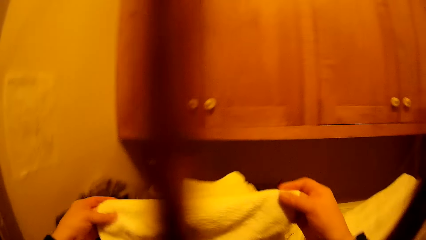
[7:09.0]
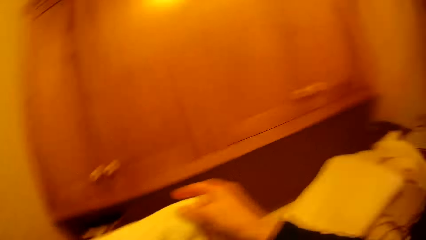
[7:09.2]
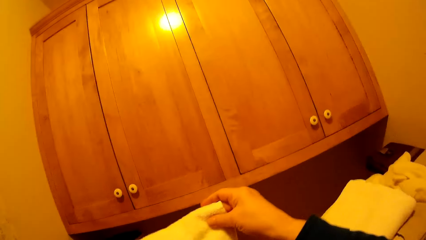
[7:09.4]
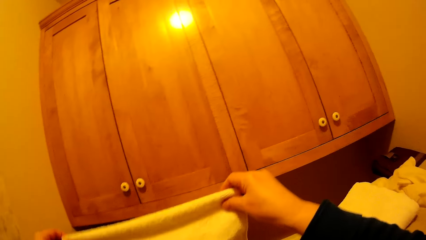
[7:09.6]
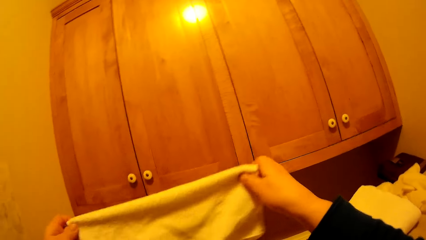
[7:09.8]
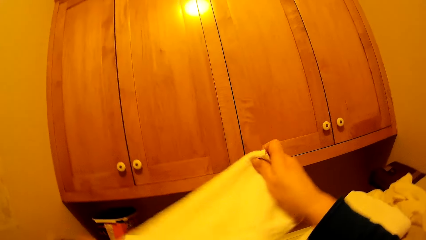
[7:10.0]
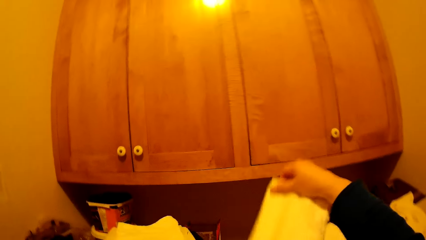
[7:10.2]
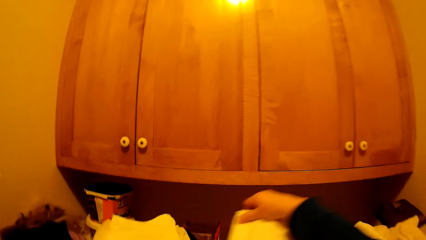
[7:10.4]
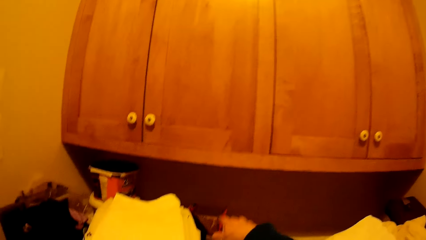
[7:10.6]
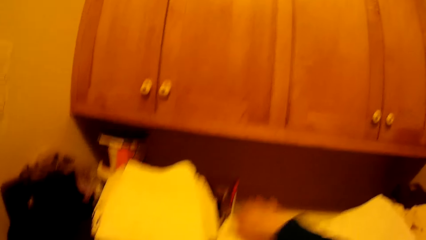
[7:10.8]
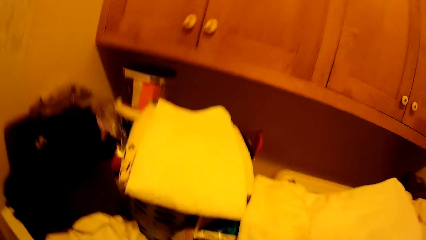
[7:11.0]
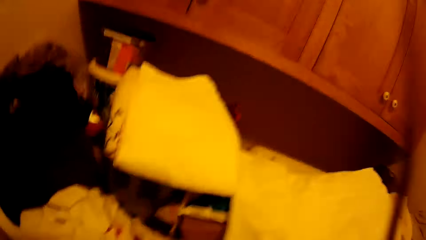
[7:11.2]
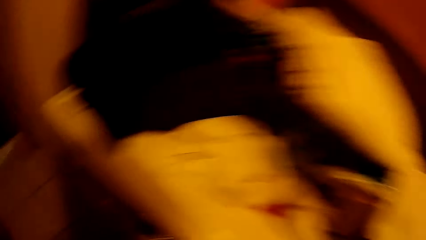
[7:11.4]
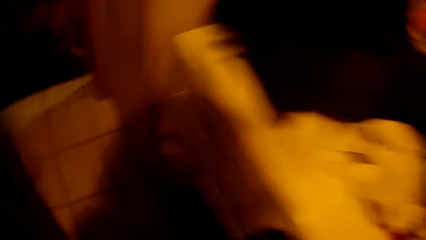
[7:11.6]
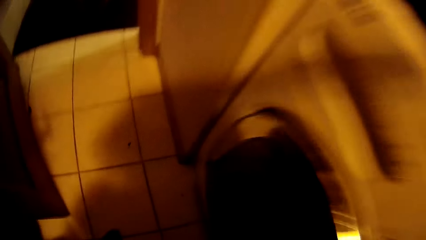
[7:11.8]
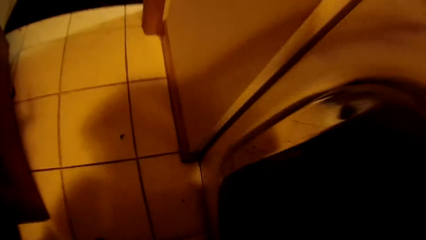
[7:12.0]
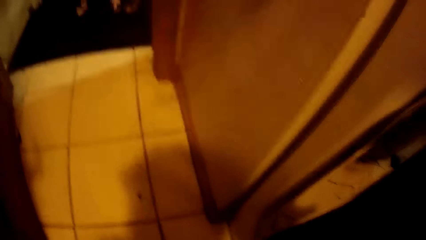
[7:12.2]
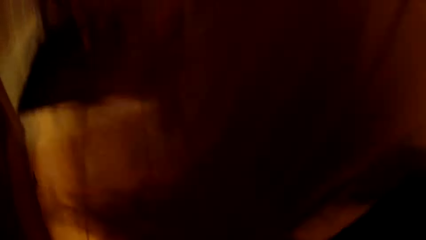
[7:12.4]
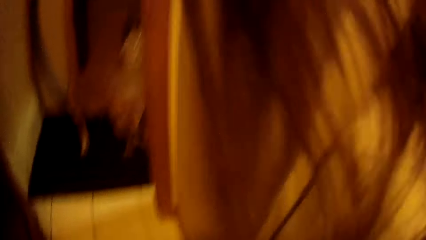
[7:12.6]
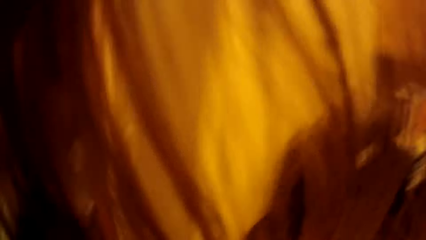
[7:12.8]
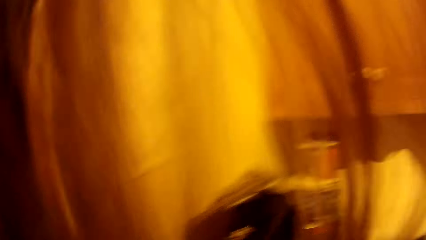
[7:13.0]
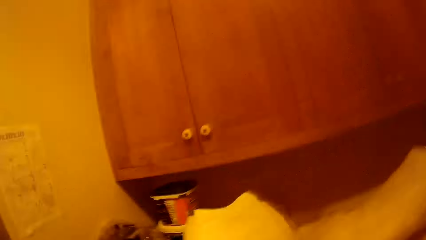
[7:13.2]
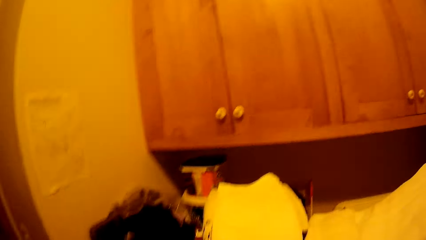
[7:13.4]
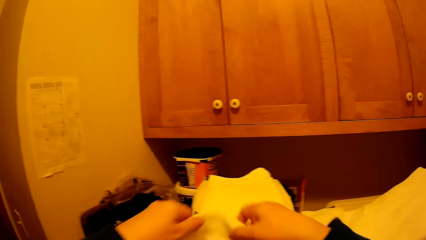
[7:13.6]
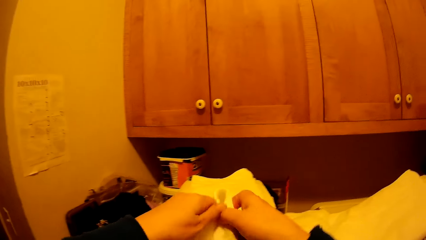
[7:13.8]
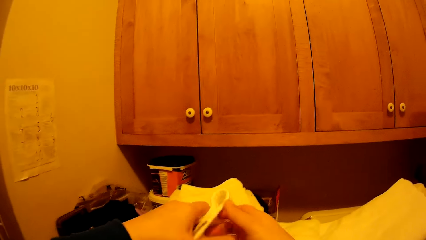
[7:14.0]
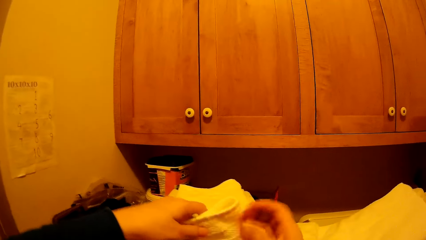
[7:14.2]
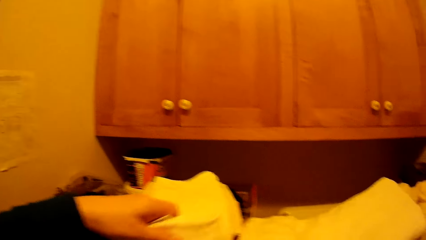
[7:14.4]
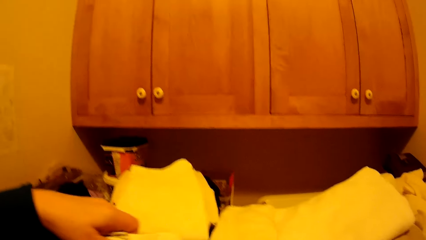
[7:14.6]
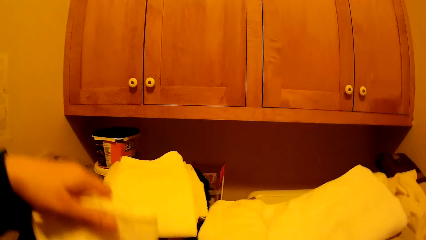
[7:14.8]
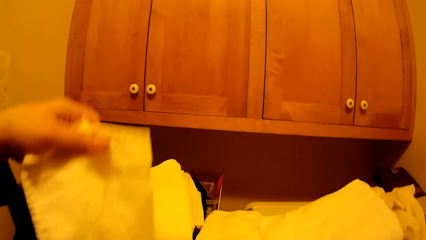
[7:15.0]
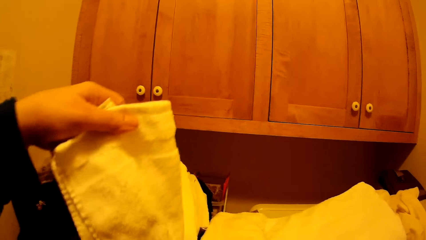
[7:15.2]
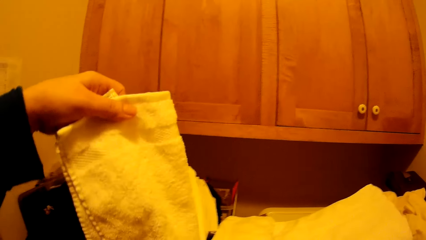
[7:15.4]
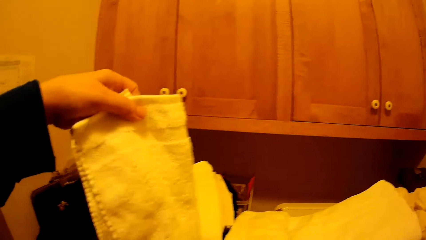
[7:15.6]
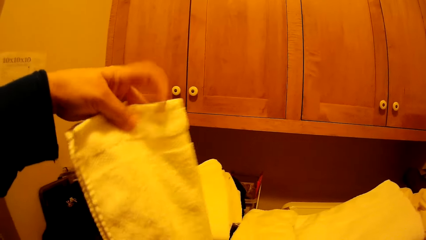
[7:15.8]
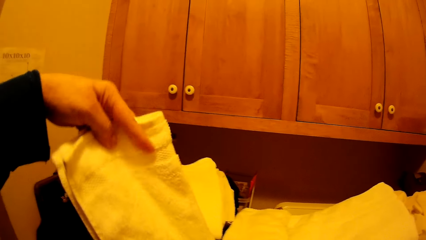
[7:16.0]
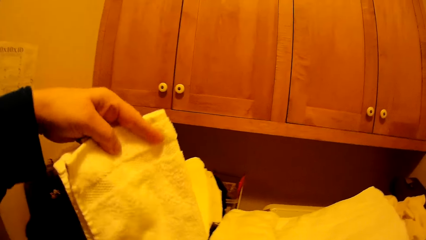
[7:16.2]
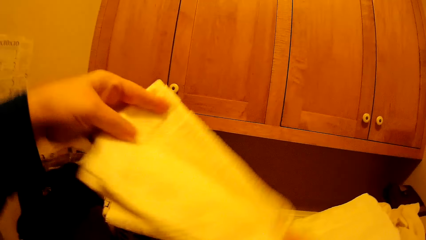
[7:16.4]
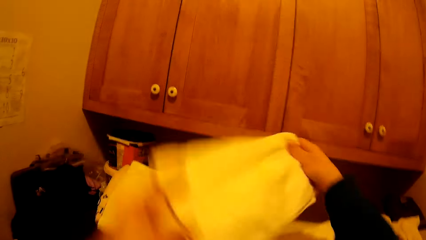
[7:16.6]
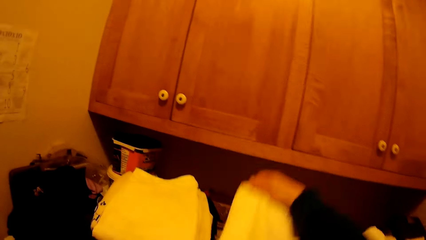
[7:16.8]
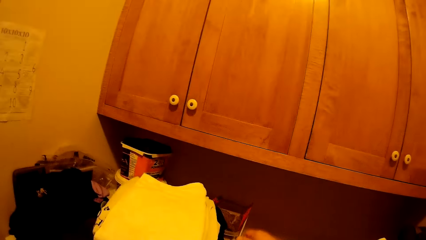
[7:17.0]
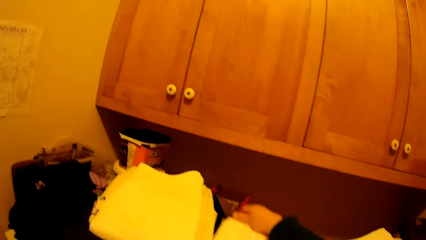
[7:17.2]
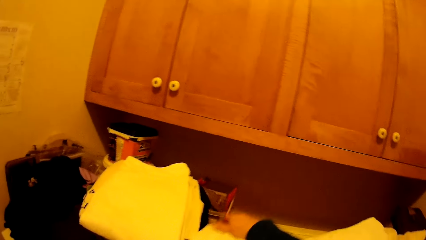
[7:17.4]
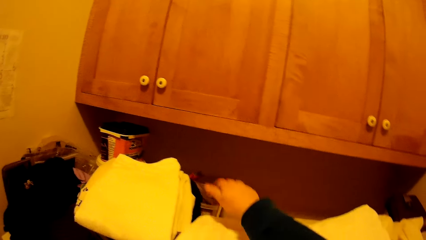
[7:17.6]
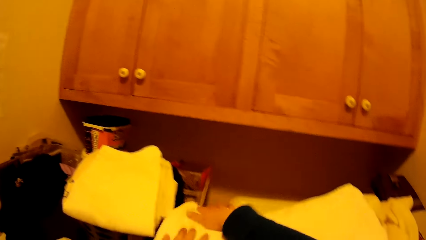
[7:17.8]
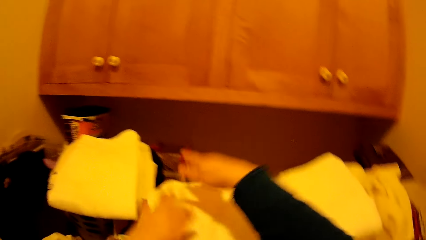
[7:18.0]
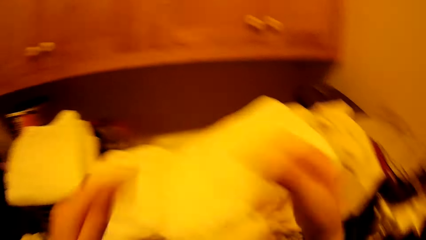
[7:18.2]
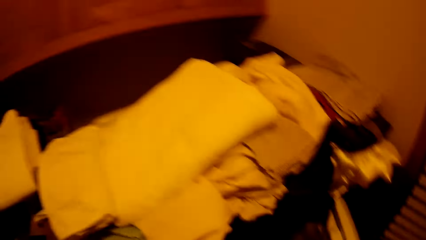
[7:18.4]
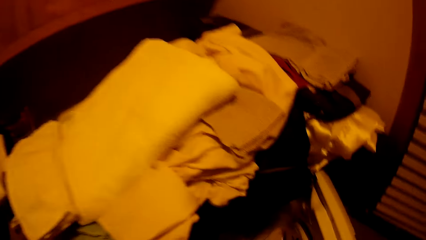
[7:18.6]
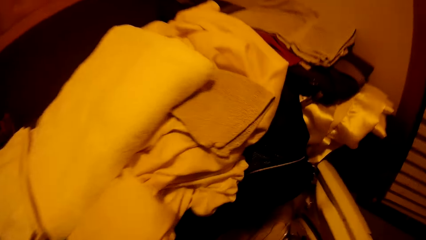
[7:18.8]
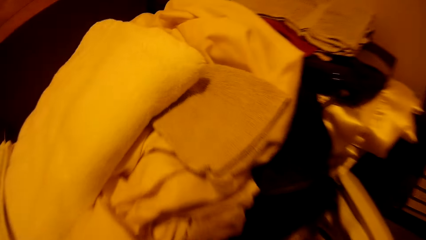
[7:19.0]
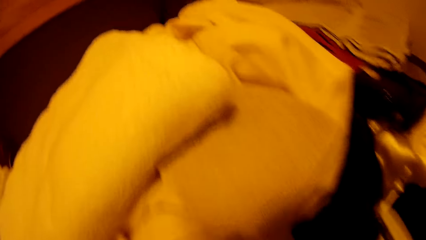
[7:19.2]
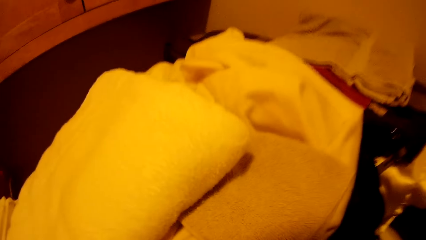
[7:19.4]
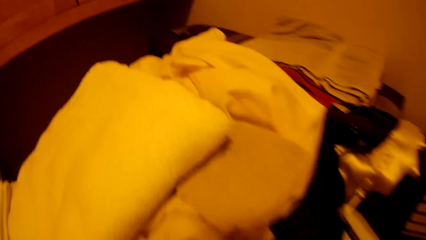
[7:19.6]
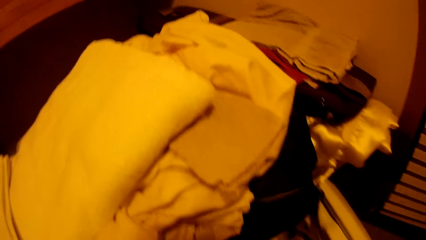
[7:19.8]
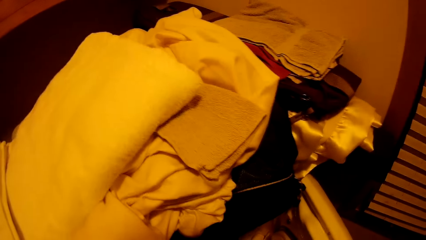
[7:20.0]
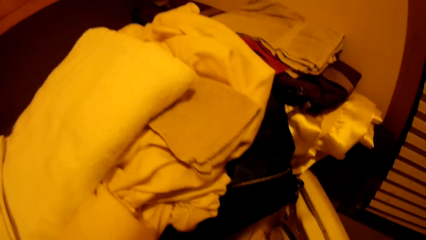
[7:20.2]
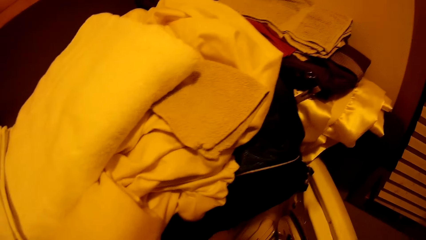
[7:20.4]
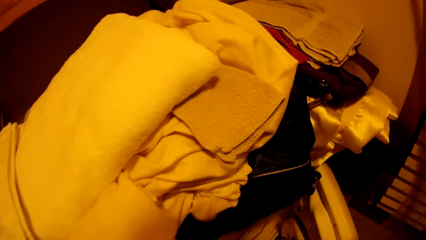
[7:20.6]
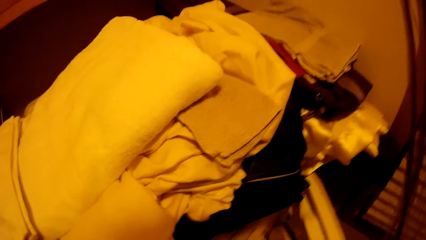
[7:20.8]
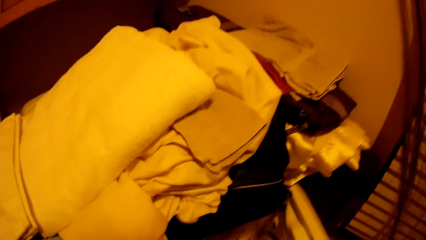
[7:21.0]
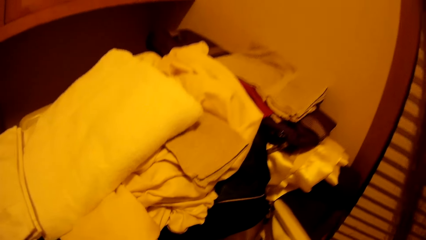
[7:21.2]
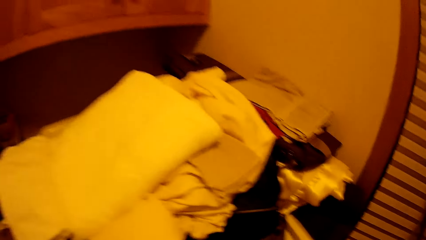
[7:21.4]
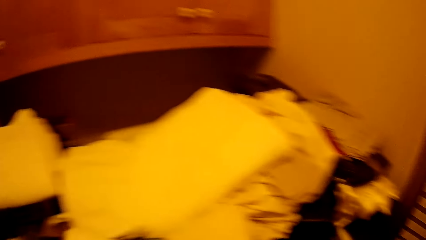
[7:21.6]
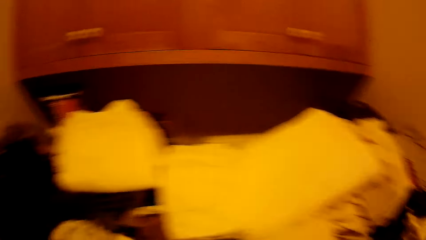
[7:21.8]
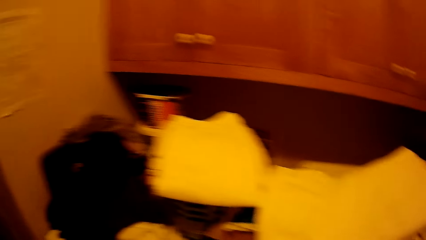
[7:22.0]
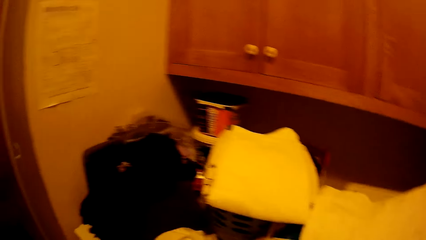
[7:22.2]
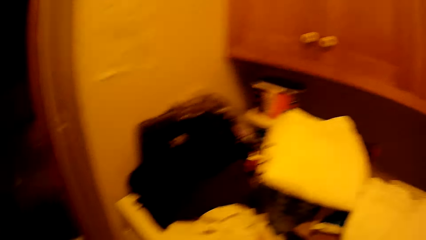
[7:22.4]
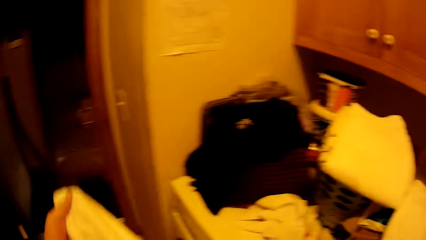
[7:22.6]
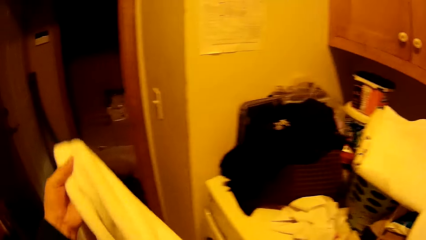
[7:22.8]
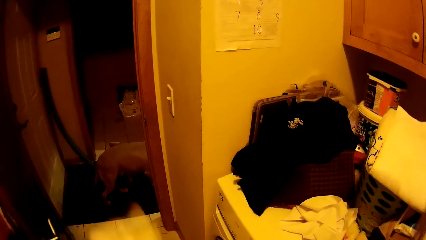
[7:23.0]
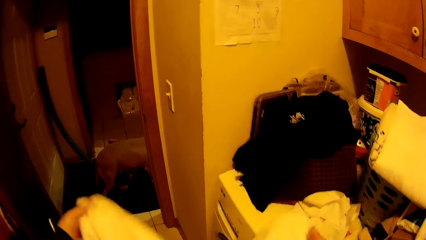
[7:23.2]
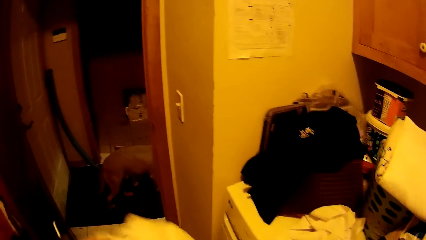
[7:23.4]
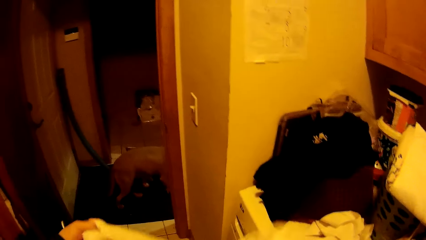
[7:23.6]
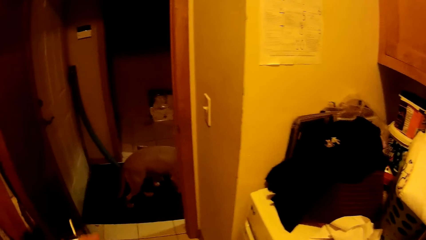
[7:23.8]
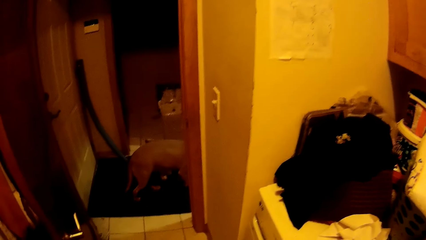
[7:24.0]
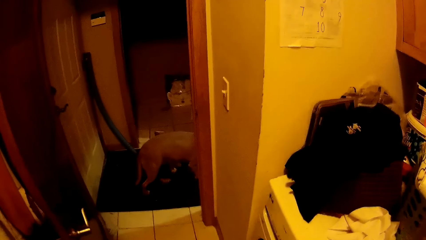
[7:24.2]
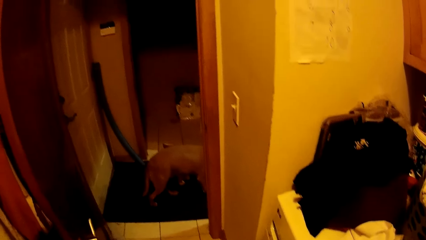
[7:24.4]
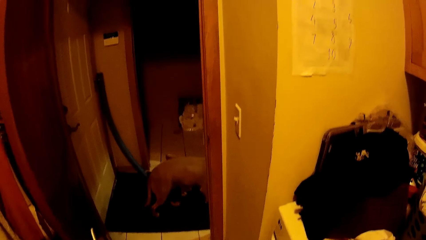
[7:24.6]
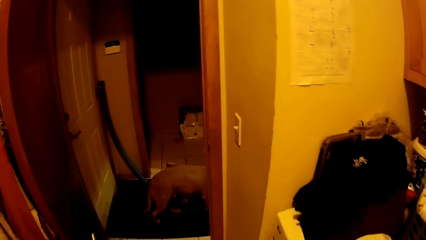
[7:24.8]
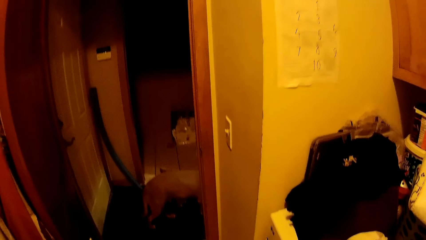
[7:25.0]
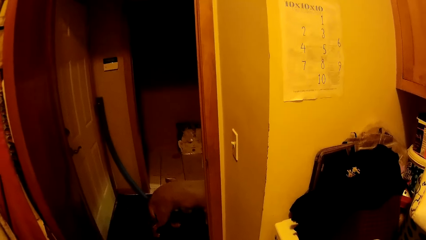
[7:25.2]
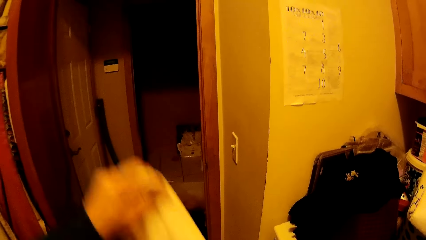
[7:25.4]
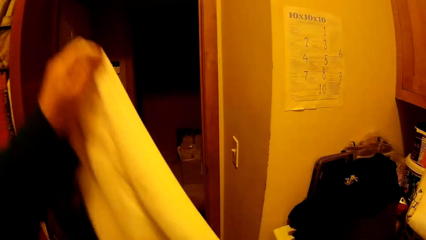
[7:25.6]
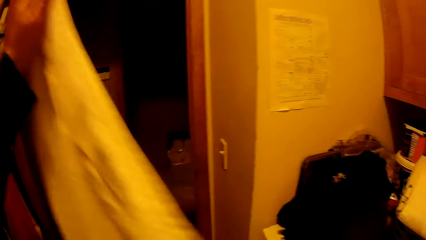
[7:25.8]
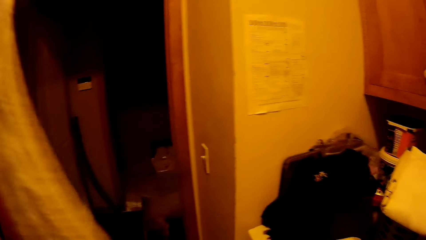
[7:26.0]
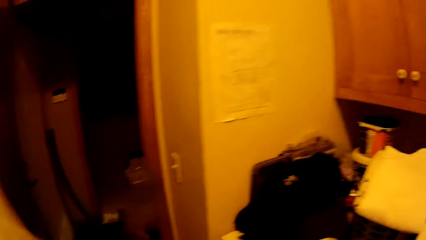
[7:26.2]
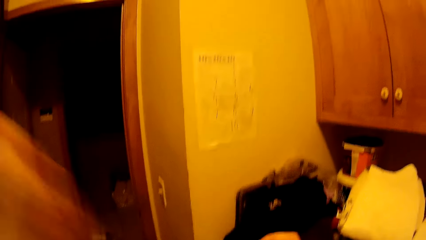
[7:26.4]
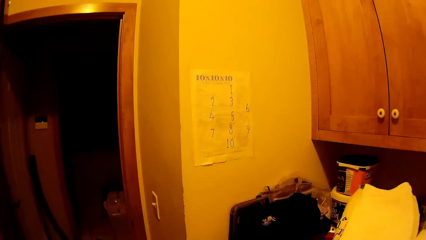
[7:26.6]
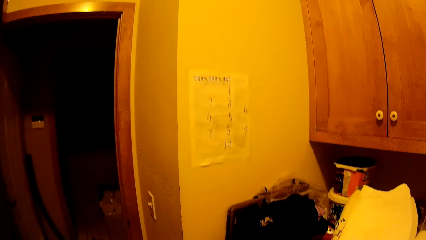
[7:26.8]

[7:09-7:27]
The camera wearer folds a towel. They put the towel on top of the other clothes.
